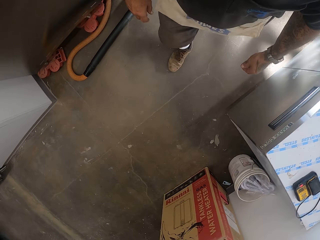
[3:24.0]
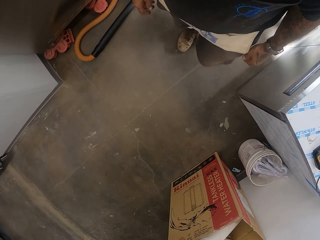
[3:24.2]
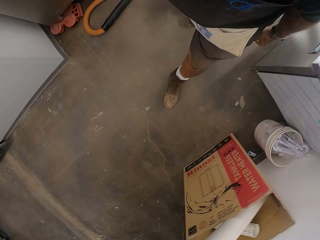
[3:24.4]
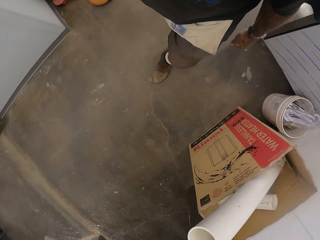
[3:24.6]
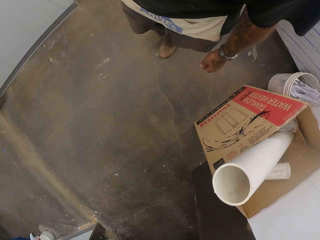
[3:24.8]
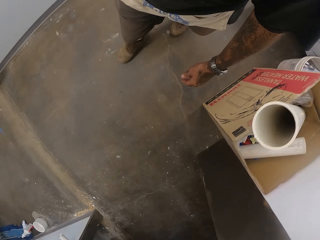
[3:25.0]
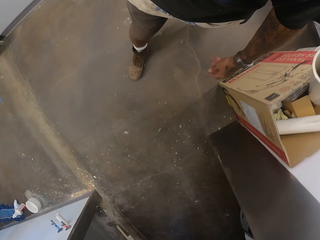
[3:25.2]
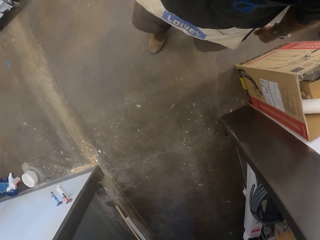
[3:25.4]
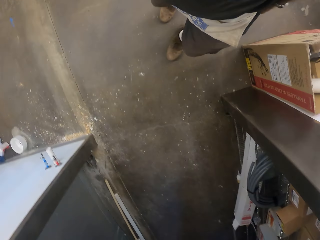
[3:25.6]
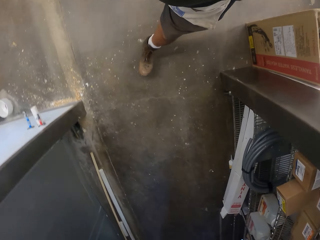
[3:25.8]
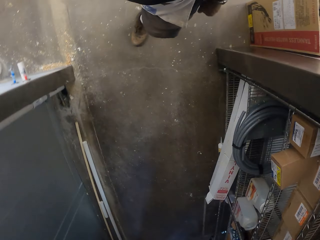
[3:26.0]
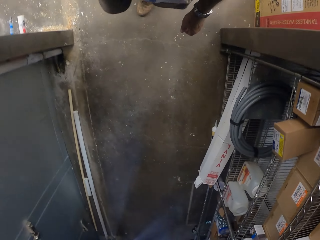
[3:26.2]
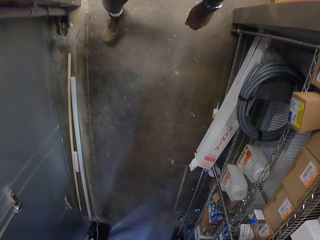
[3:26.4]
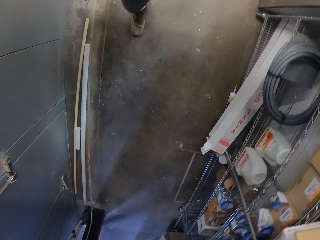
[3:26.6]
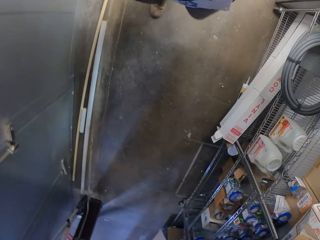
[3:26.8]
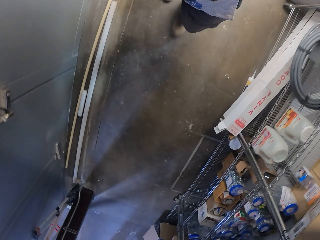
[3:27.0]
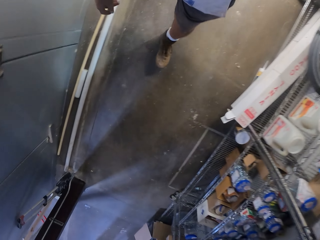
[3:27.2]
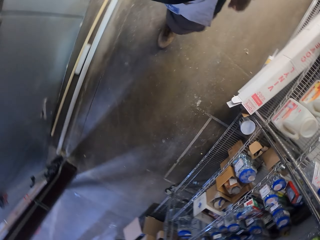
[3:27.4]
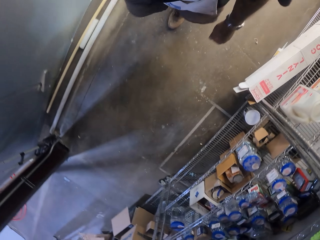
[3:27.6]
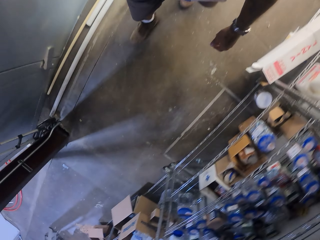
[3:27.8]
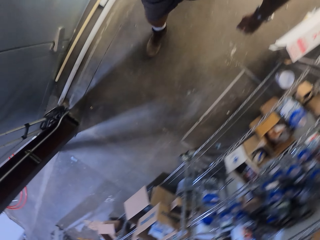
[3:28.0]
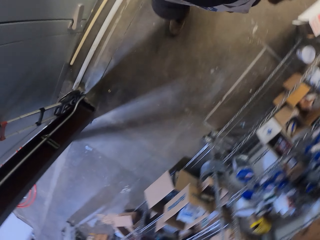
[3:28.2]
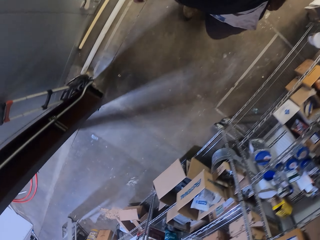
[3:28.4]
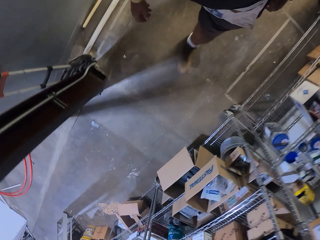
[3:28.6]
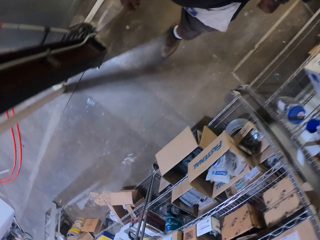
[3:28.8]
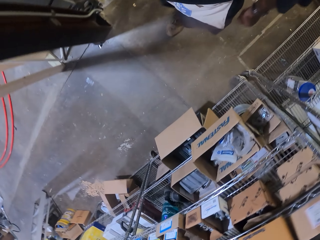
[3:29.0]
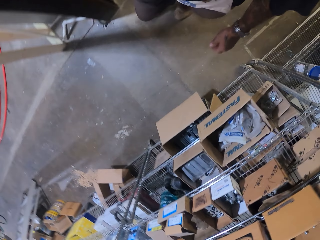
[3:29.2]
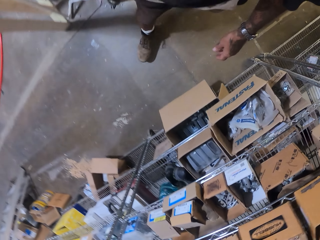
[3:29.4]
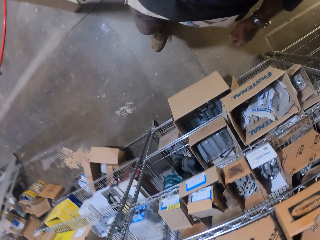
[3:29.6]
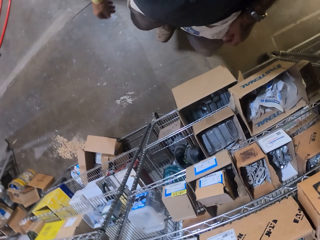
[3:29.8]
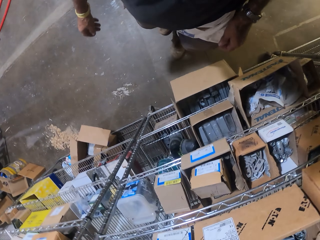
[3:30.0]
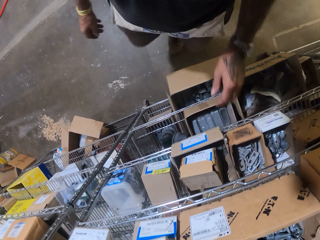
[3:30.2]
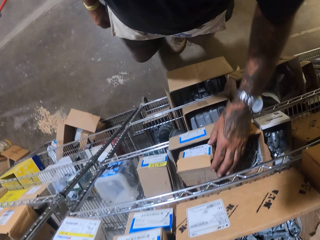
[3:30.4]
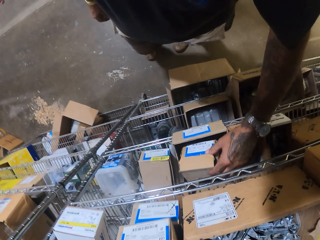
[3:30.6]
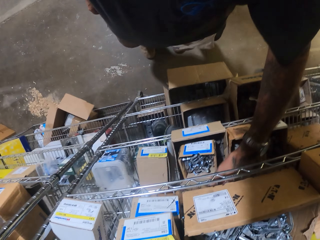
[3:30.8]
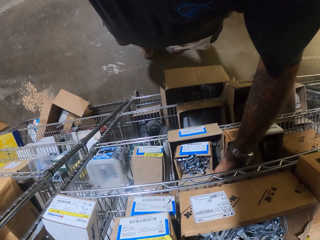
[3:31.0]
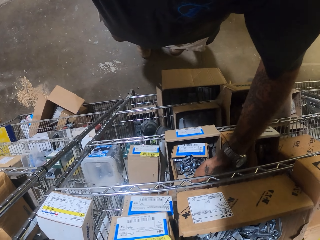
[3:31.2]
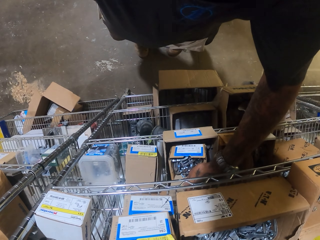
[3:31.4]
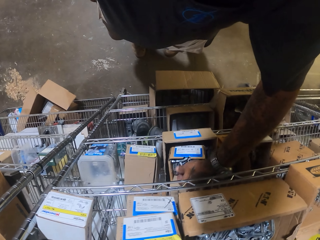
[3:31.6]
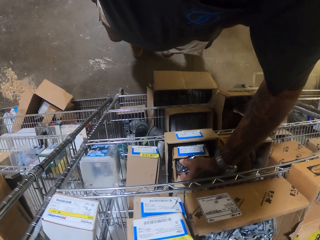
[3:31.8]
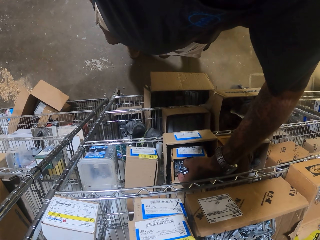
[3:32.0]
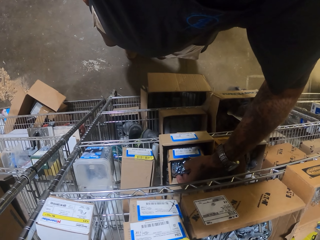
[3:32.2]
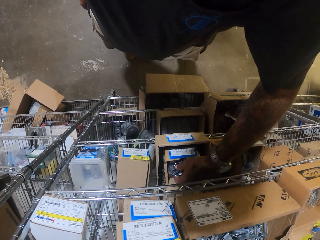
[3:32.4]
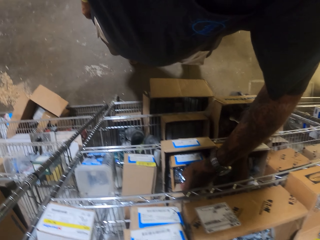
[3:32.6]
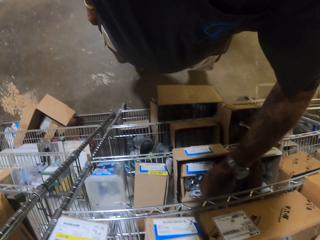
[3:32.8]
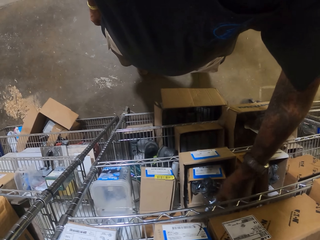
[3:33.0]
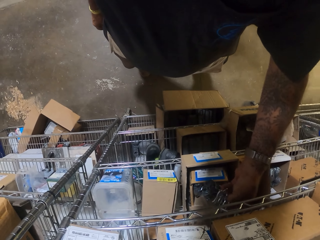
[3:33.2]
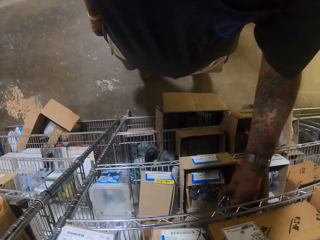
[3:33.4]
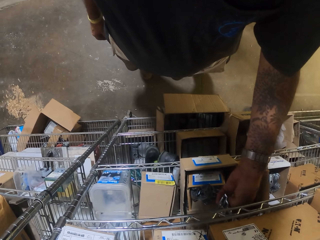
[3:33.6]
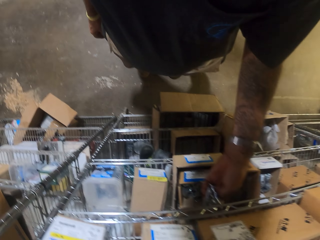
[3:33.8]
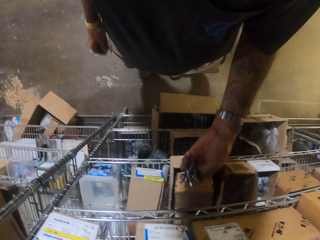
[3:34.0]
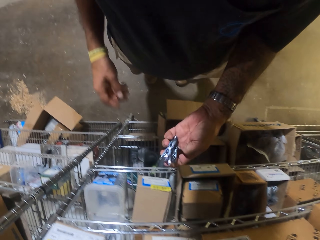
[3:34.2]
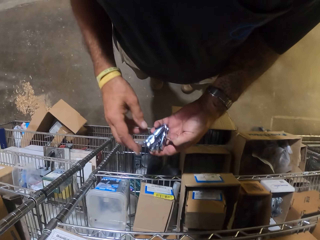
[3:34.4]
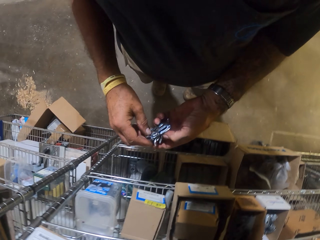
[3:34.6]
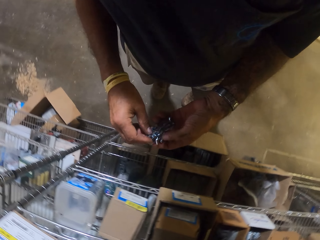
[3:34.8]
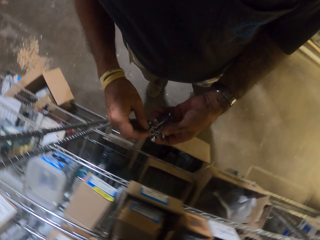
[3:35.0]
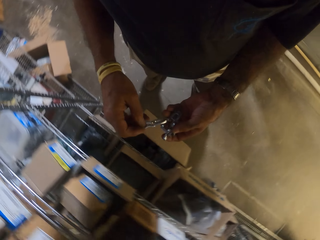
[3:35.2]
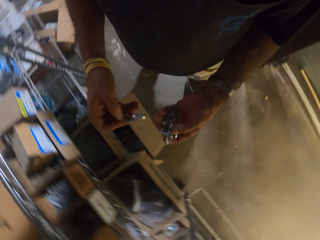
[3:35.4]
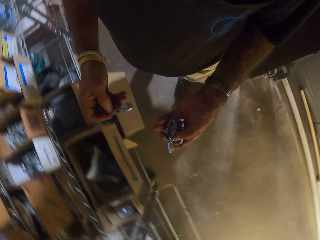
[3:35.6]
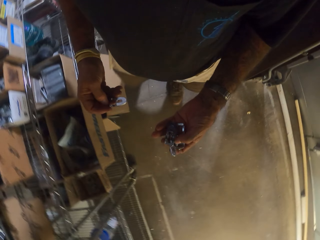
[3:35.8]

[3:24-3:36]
The camera wearer picks up metal clamps on the shelf.

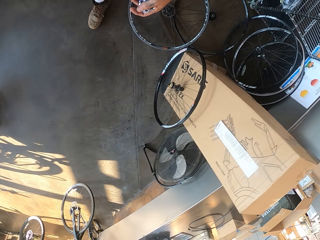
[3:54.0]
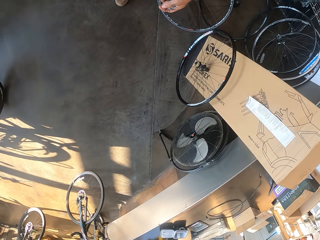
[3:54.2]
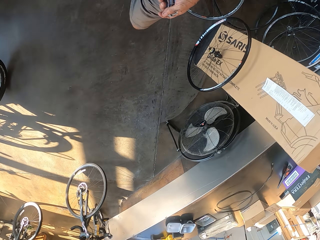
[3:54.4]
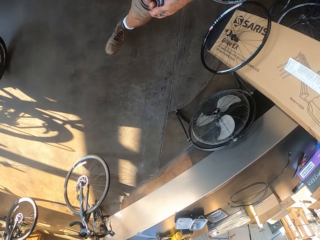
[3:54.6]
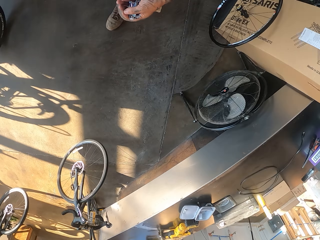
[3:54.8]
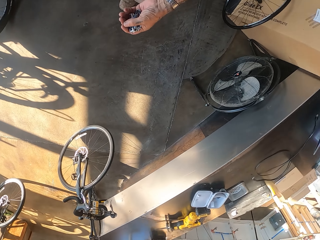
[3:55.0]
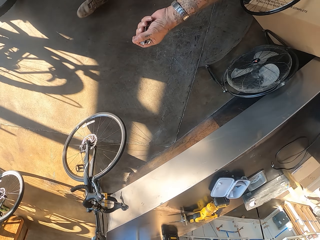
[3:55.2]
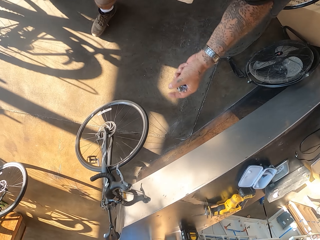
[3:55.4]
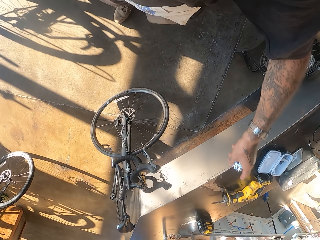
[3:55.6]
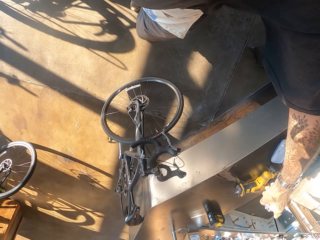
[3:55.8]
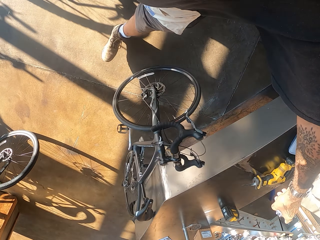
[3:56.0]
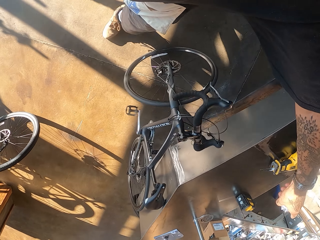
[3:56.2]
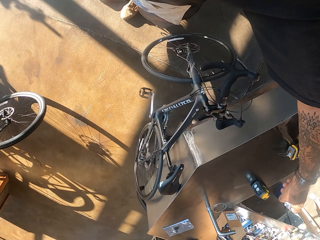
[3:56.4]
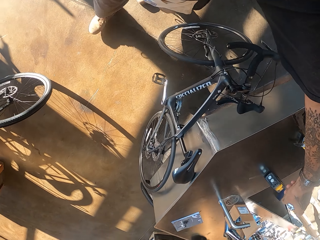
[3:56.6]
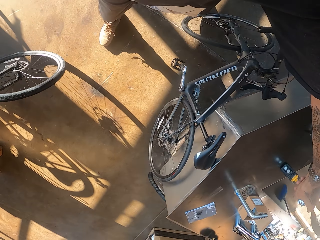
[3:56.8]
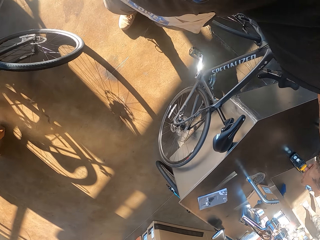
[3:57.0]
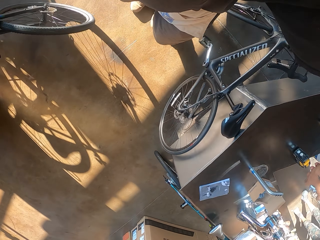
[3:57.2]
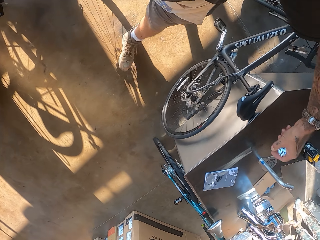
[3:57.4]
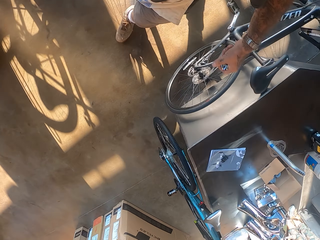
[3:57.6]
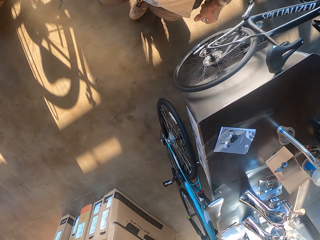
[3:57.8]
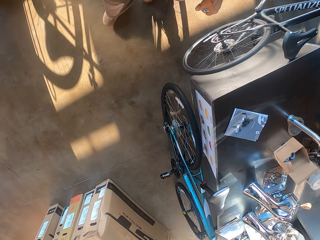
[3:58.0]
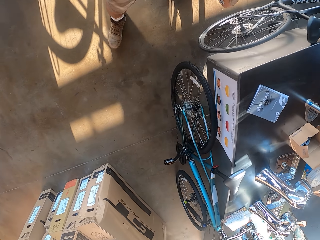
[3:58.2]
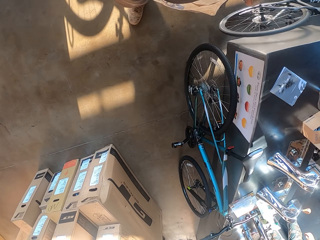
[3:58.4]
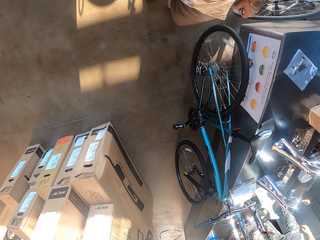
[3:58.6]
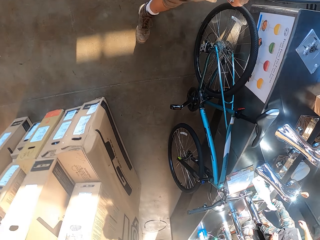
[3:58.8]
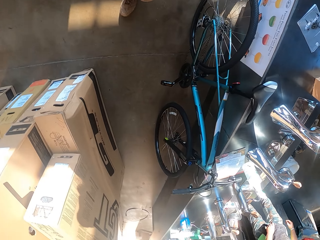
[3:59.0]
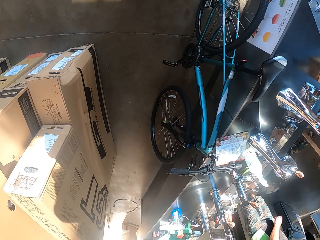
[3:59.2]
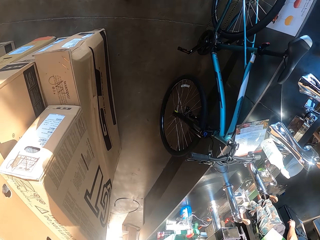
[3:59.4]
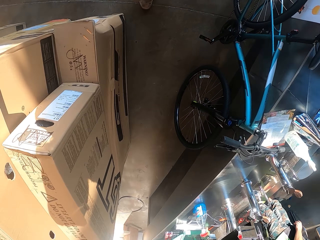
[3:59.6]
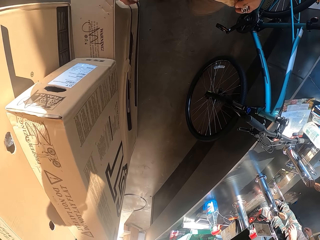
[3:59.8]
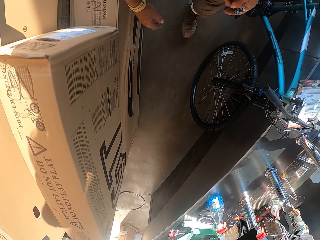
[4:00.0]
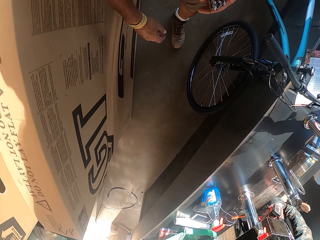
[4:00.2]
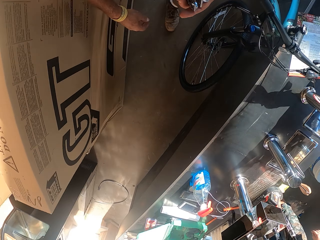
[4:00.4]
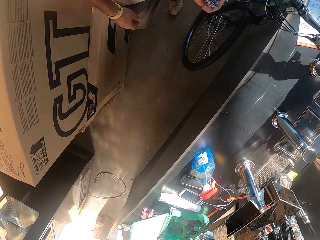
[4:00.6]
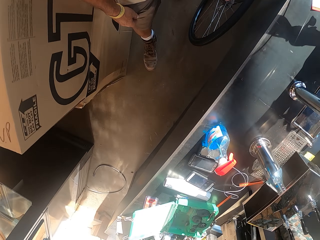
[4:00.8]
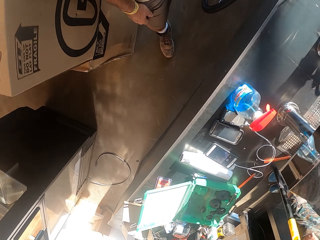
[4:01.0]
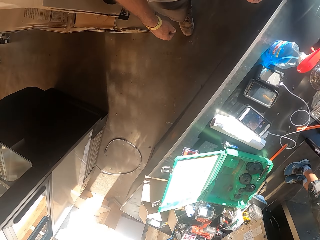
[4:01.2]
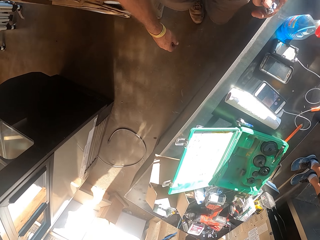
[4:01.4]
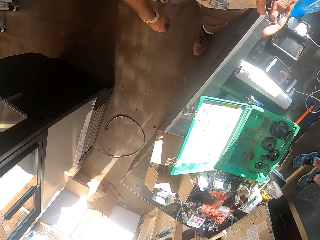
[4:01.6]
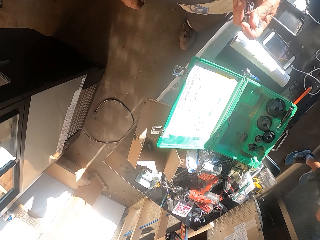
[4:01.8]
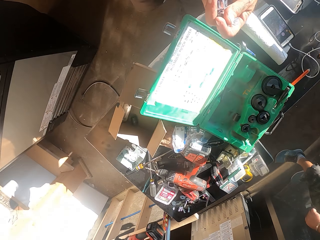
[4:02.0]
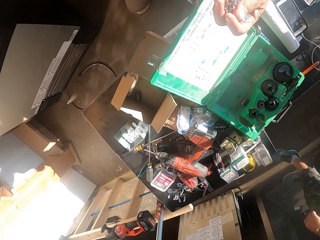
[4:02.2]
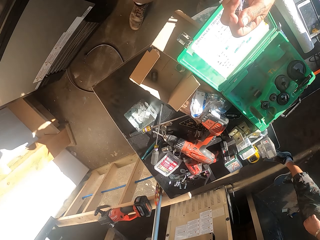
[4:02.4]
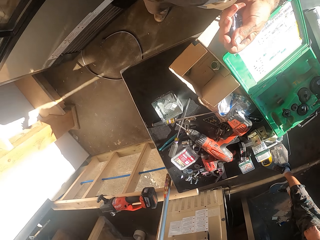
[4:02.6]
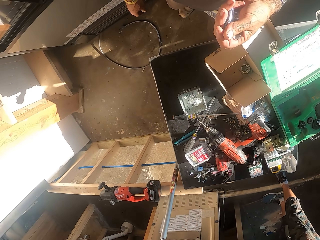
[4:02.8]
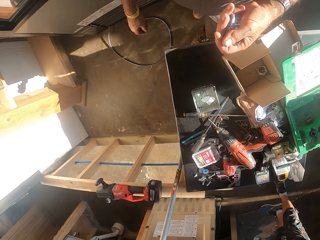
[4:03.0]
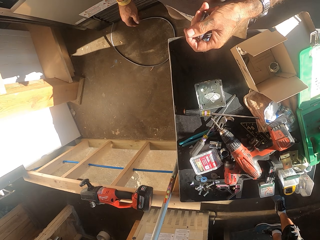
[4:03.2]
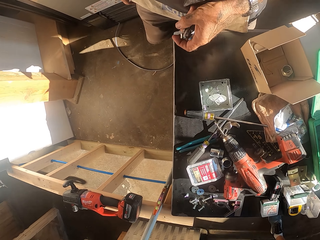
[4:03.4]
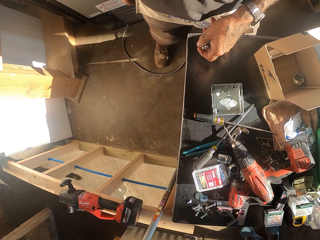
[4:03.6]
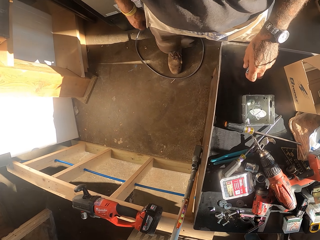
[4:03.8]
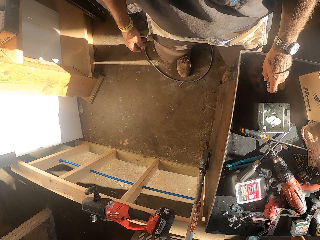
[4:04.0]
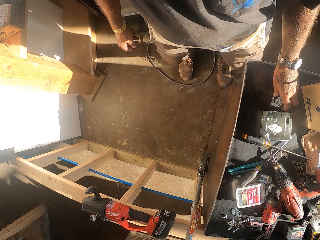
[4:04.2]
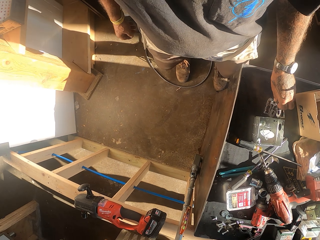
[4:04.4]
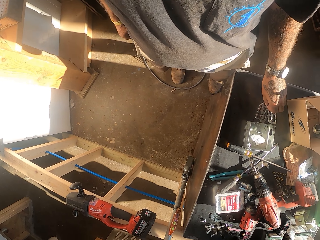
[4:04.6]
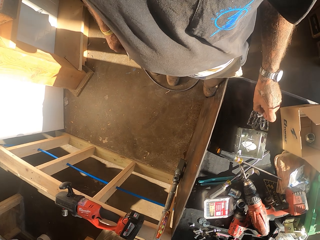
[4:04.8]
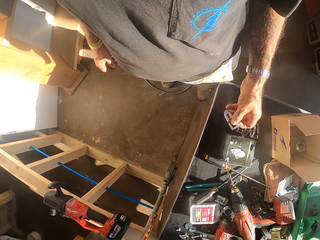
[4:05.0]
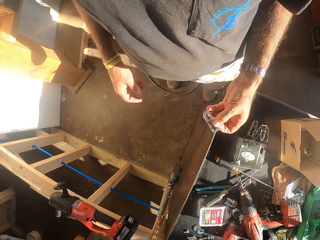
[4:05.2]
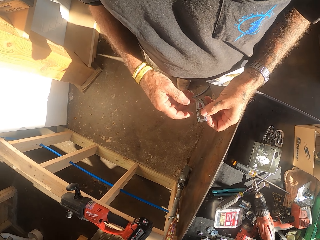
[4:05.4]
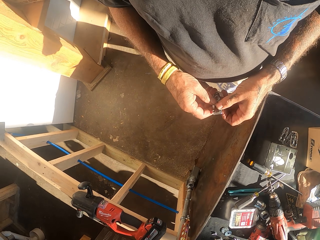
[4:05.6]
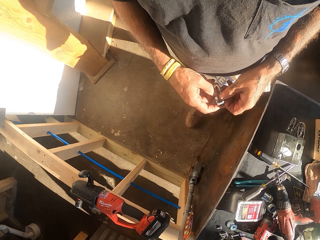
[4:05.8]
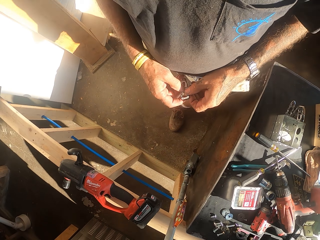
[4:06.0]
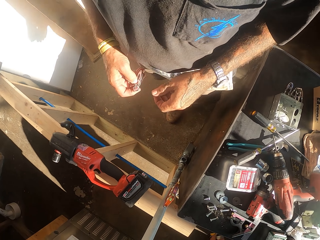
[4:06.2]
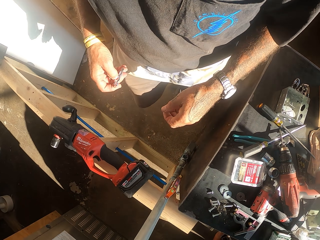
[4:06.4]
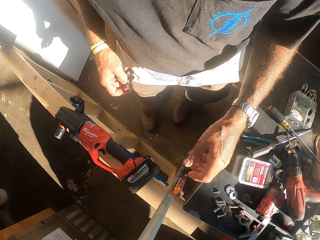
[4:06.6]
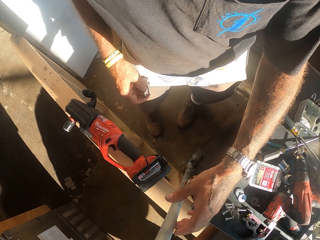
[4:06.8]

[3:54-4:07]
The camera wearer points with his right hand. He walks in the workshop. He puts the metal clamps on the counter. He checks the metal clamps in hand.
